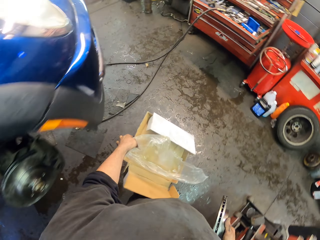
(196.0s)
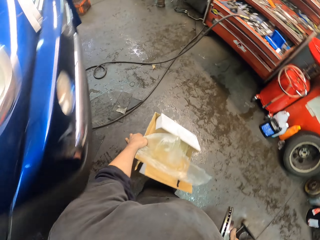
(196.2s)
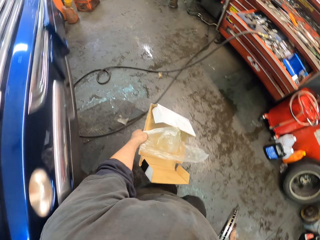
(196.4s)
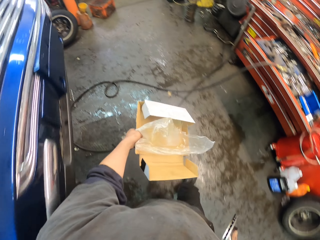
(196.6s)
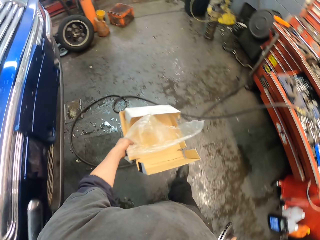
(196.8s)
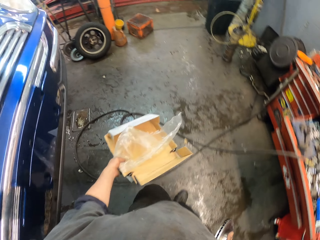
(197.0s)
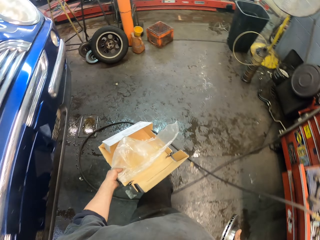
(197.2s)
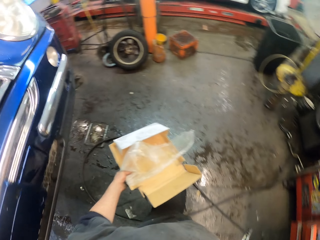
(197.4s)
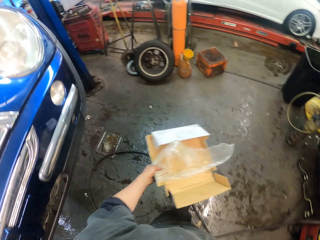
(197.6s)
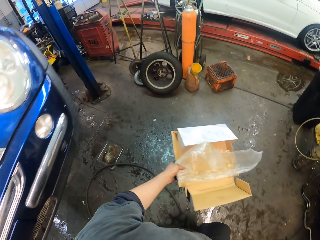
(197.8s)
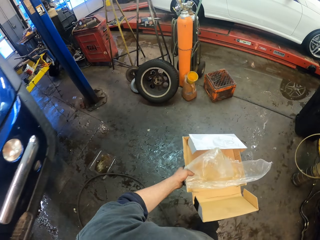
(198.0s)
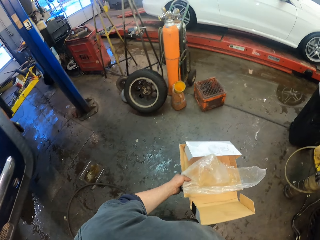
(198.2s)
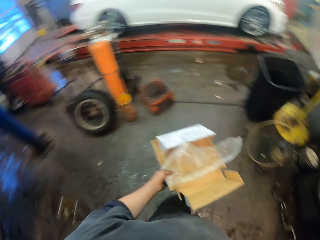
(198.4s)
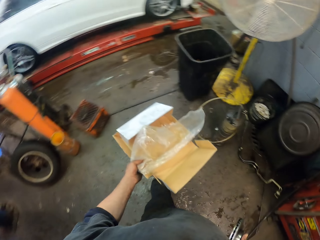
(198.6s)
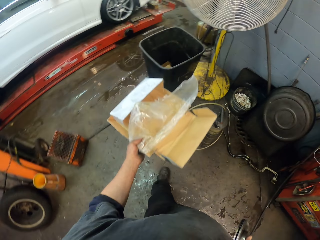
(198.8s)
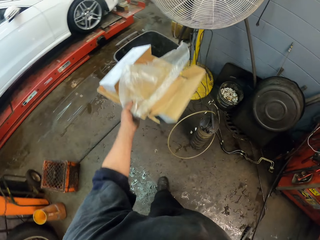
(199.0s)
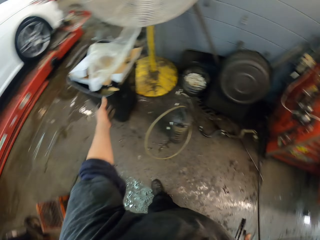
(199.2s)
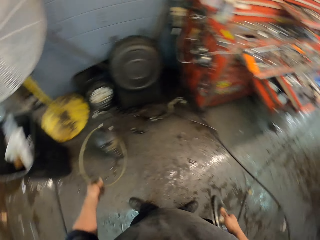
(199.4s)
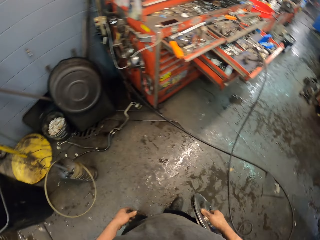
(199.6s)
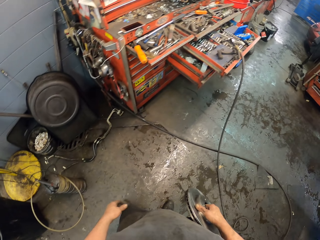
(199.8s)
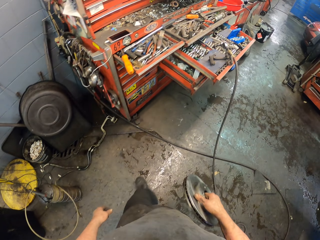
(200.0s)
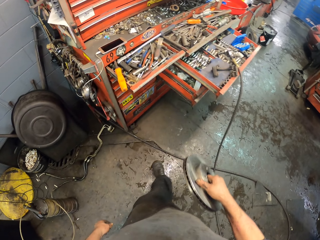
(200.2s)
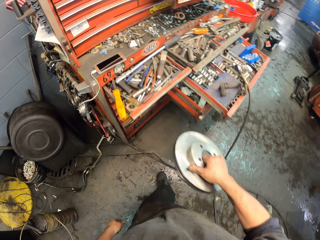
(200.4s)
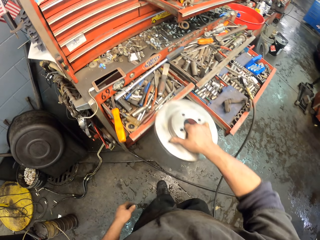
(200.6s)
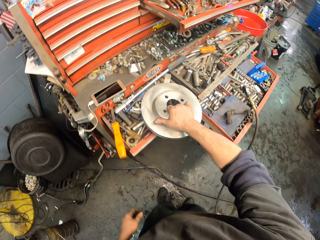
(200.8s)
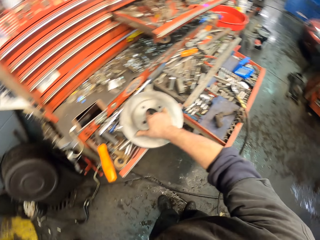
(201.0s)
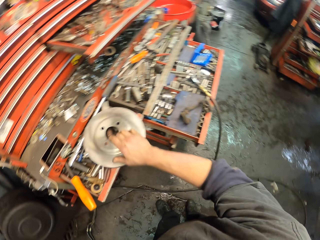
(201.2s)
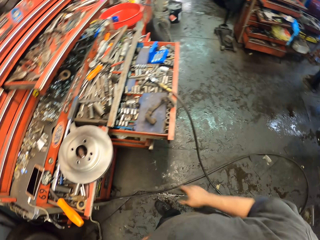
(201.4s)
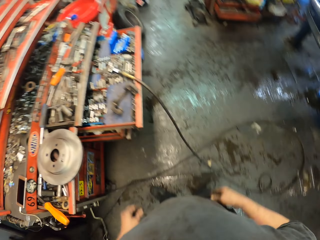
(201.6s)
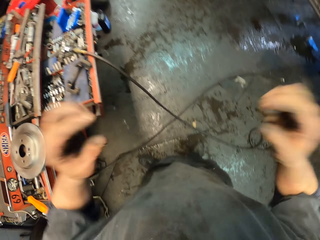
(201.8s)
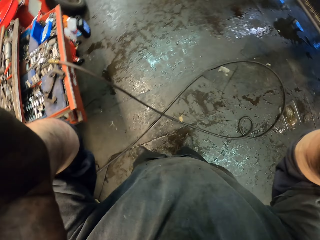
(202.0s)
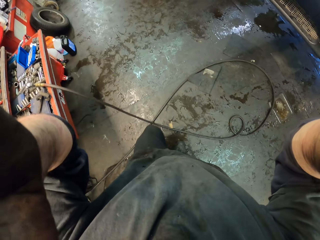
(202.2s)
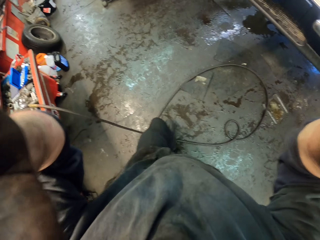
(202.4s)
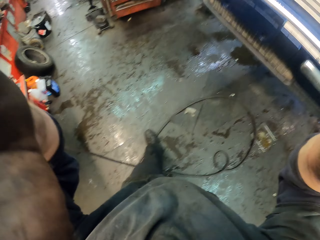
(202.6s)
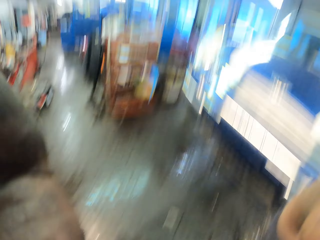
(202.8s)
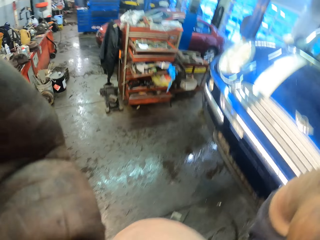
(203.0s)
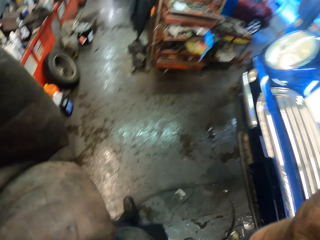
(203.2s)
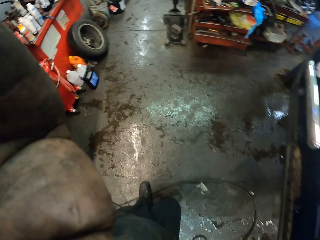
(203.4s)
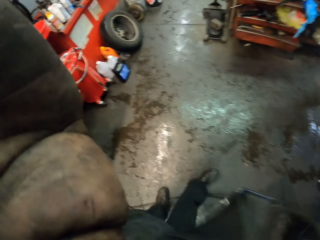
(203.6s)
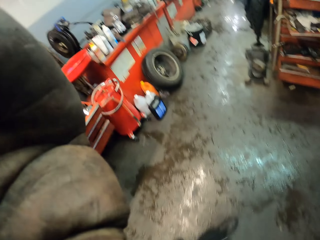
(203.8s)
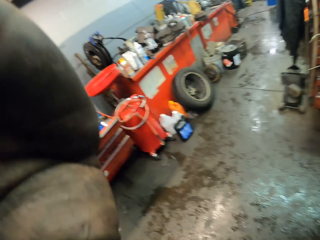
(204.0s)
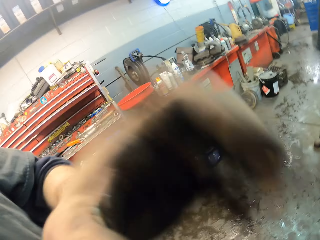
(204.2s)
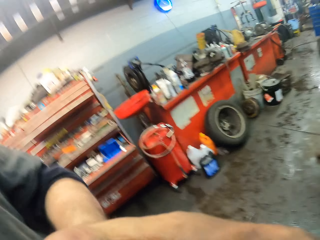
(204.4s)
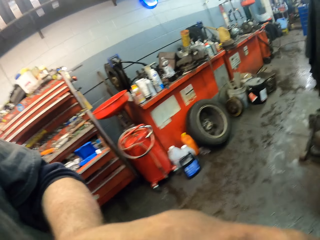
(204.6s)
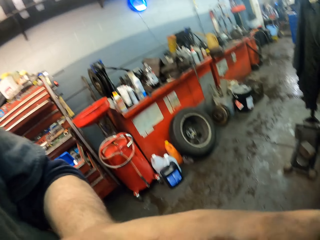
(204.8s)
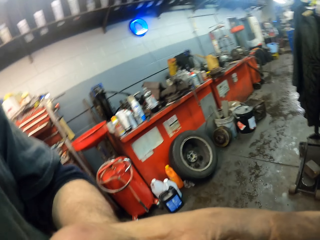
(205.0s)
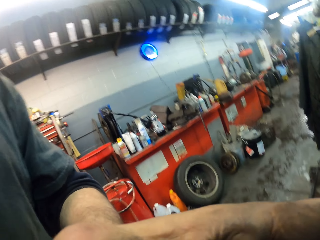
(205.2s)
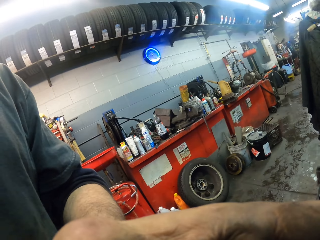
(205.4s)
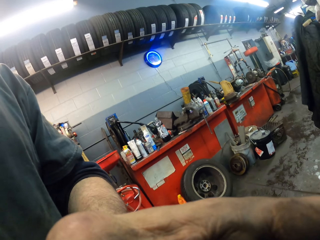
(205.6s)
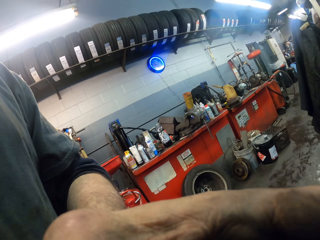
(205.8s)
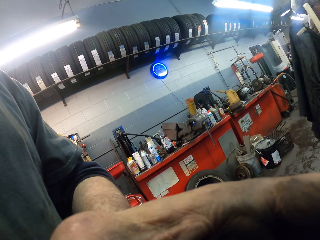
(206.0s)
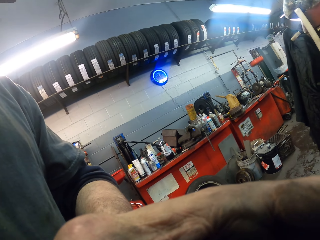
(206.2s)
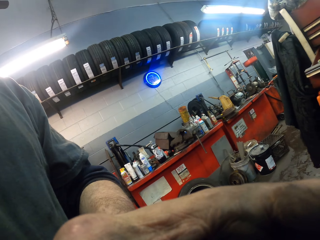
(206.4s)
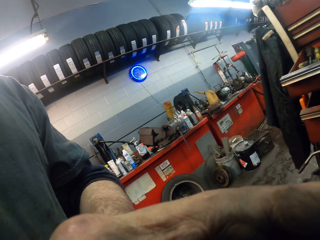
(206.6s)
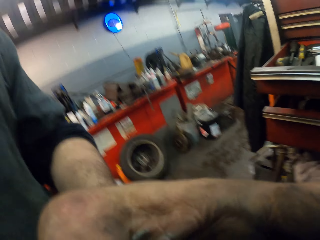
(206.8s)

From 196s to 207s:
The camera wearer walks in the garage. They throw the box in the bin. They drop the wraps in the dustbin. They walk in the garage. They put the rim on the drawer. They adjust the camera. They walk in the garage. They hold the camera.
